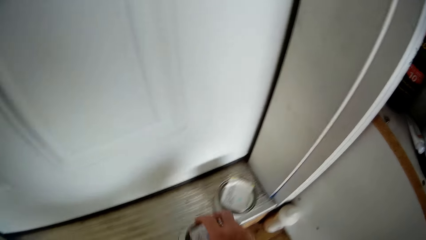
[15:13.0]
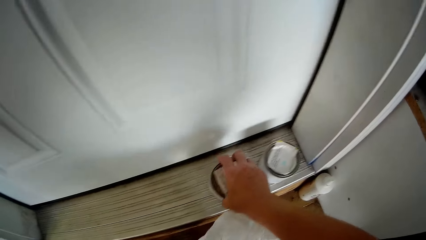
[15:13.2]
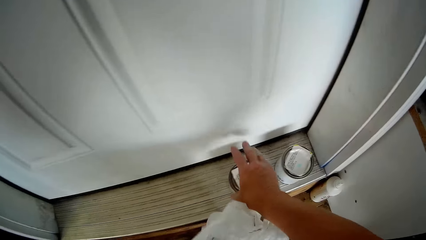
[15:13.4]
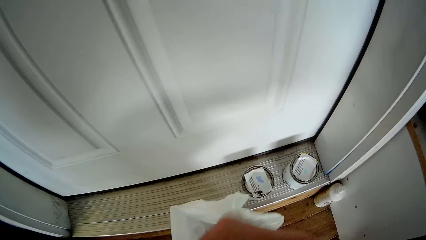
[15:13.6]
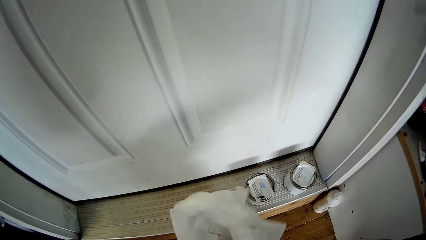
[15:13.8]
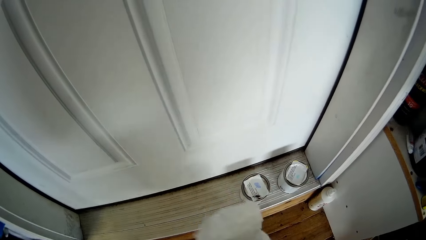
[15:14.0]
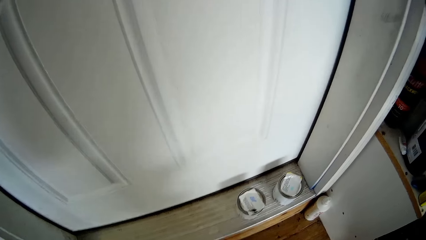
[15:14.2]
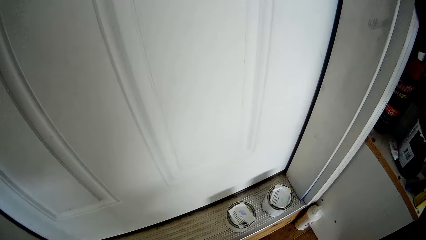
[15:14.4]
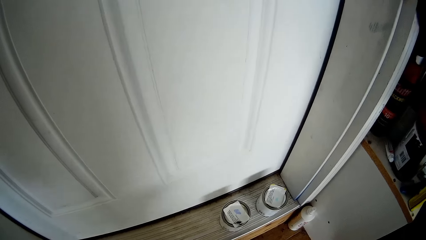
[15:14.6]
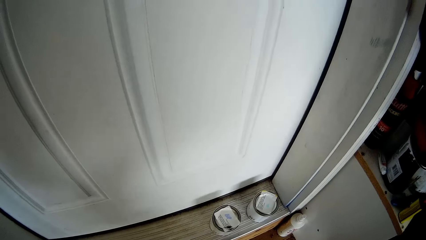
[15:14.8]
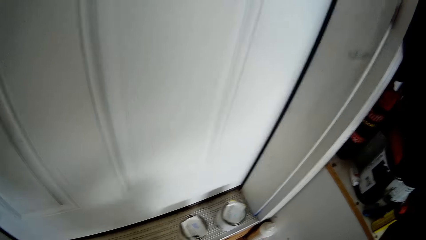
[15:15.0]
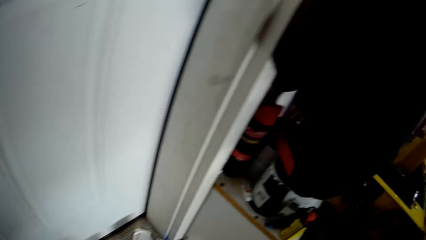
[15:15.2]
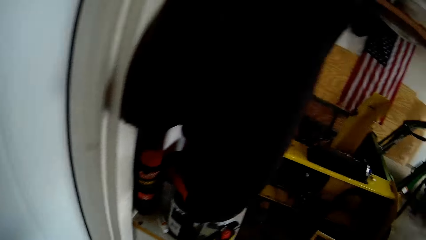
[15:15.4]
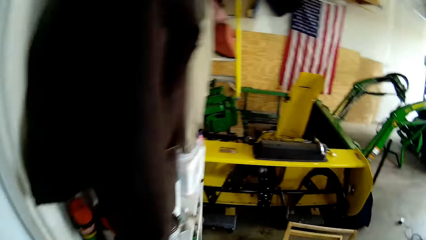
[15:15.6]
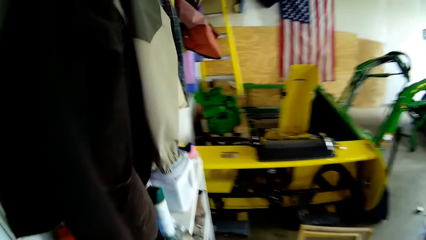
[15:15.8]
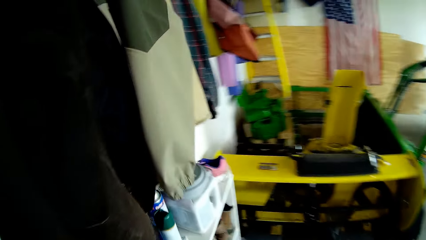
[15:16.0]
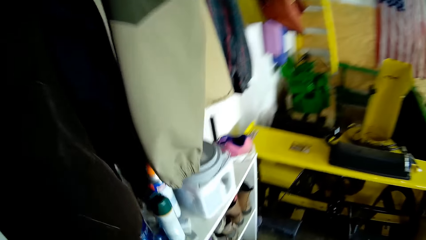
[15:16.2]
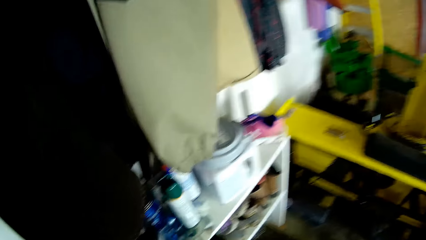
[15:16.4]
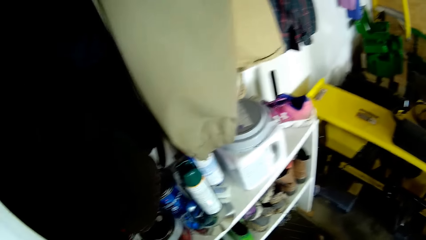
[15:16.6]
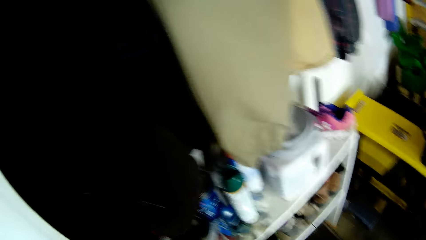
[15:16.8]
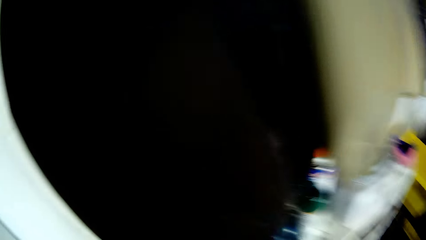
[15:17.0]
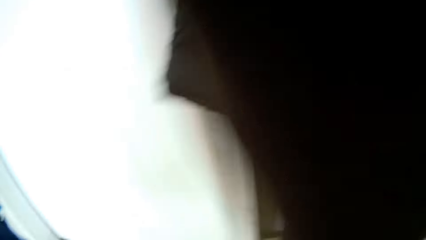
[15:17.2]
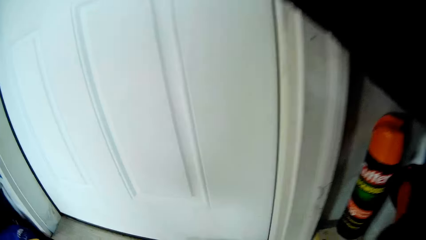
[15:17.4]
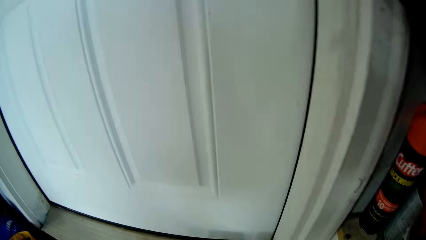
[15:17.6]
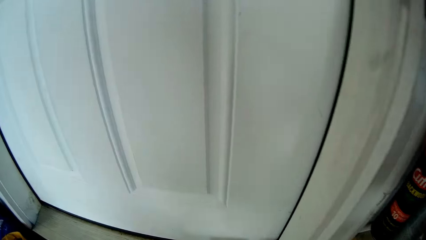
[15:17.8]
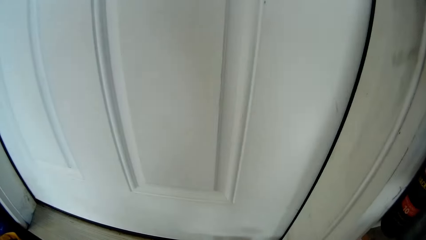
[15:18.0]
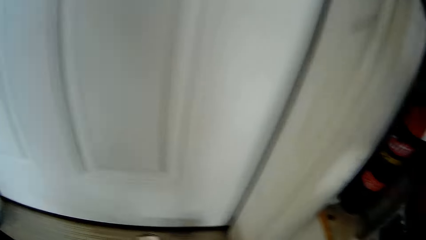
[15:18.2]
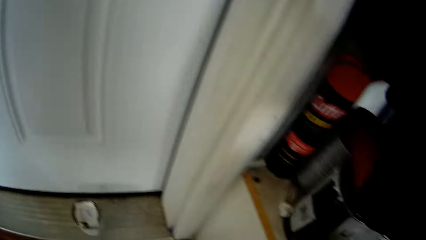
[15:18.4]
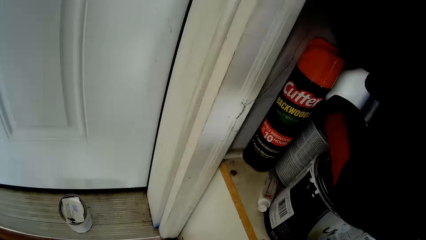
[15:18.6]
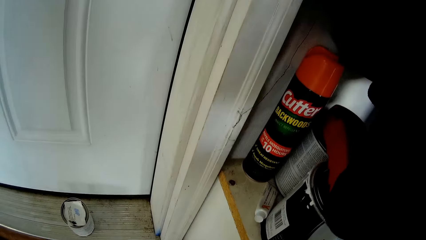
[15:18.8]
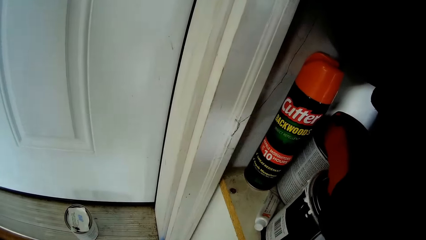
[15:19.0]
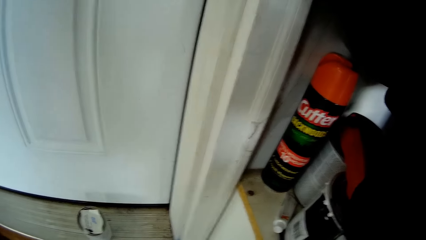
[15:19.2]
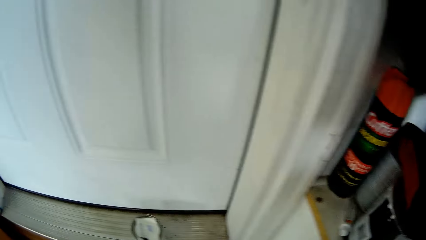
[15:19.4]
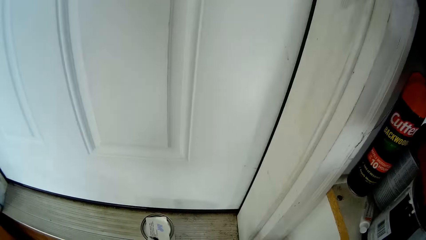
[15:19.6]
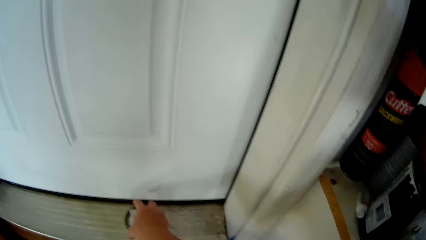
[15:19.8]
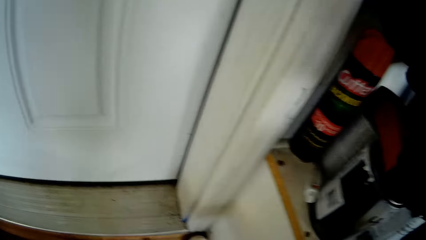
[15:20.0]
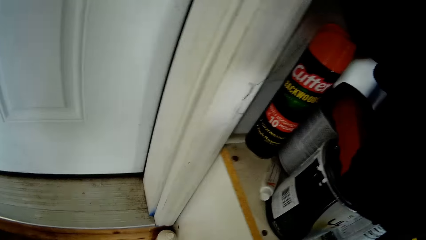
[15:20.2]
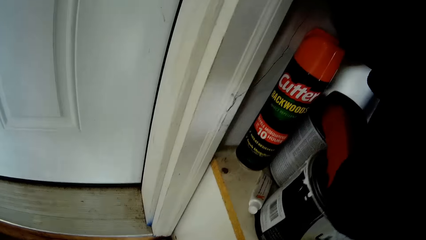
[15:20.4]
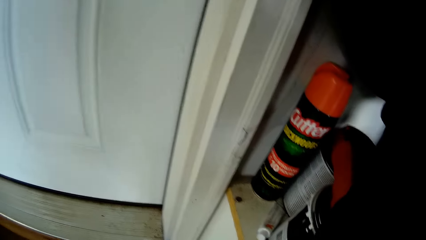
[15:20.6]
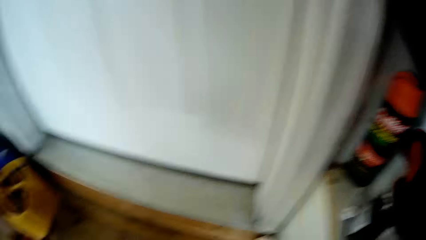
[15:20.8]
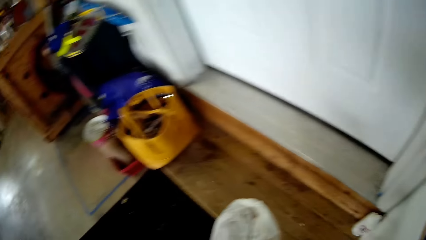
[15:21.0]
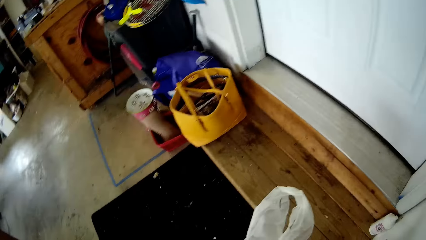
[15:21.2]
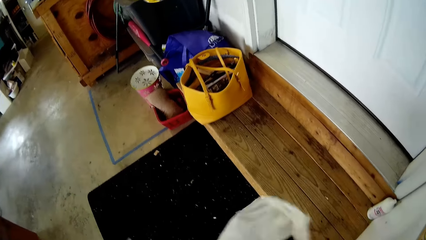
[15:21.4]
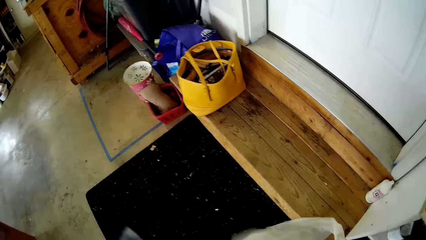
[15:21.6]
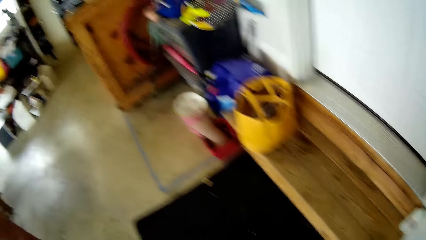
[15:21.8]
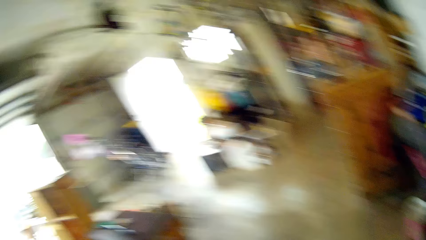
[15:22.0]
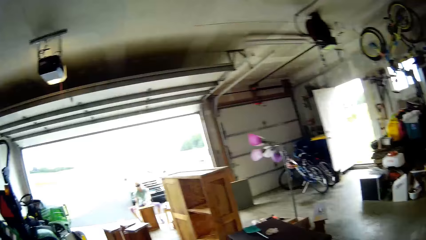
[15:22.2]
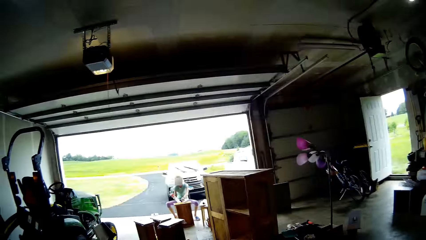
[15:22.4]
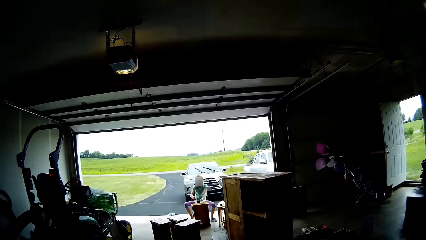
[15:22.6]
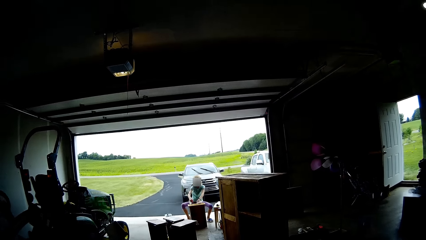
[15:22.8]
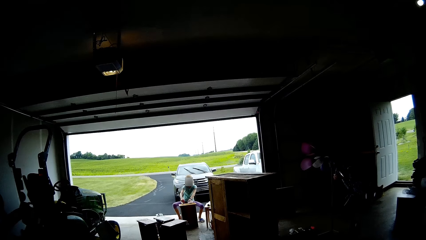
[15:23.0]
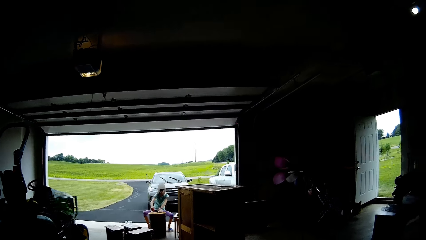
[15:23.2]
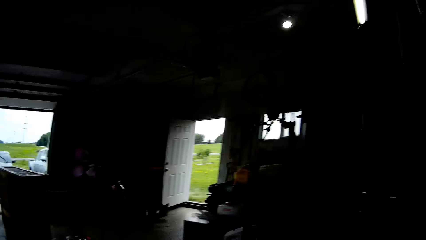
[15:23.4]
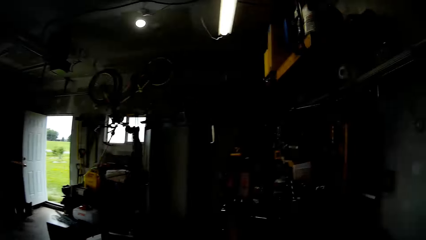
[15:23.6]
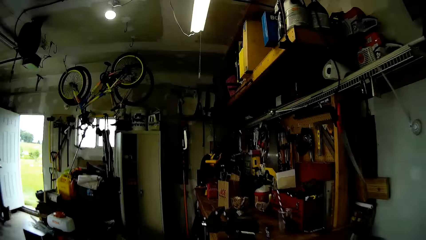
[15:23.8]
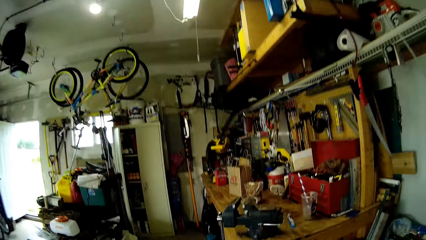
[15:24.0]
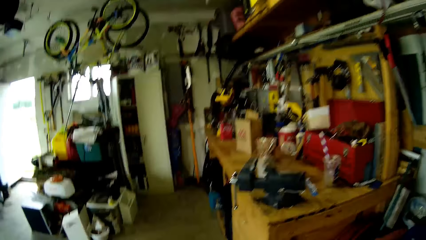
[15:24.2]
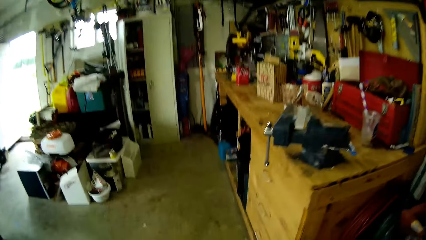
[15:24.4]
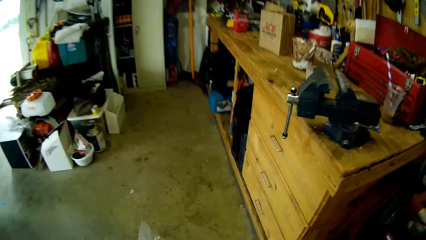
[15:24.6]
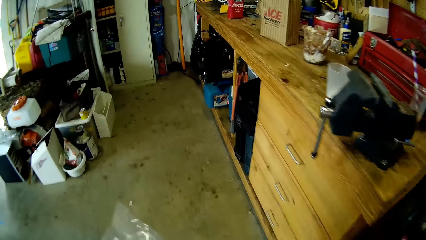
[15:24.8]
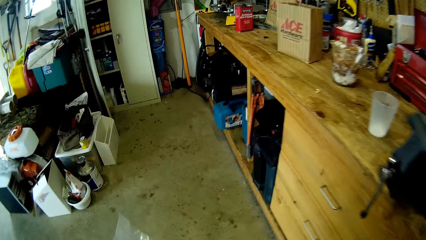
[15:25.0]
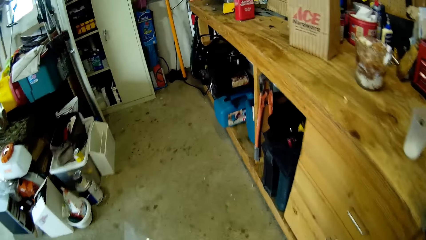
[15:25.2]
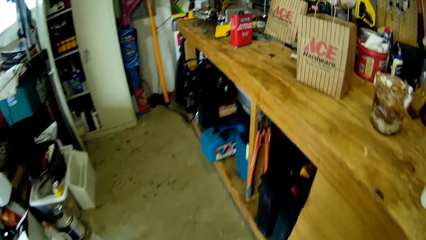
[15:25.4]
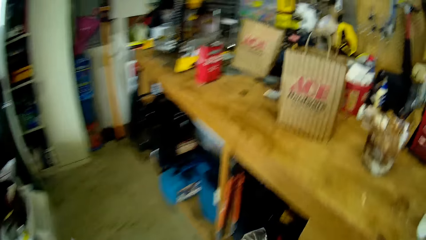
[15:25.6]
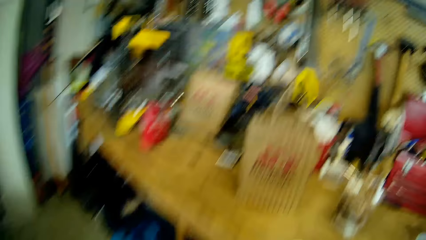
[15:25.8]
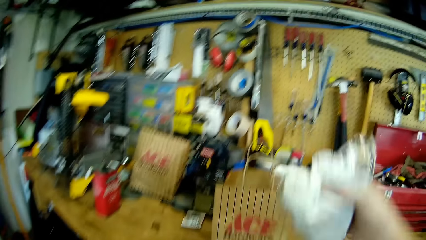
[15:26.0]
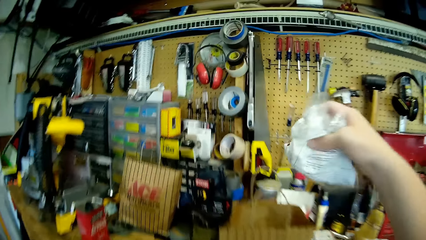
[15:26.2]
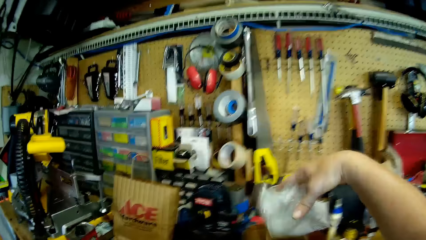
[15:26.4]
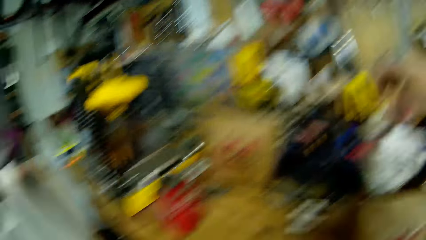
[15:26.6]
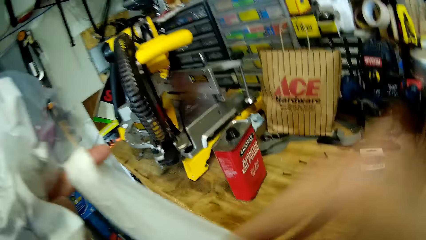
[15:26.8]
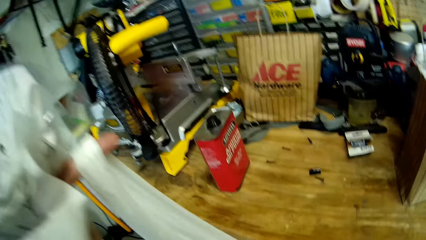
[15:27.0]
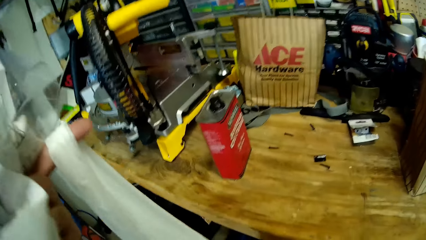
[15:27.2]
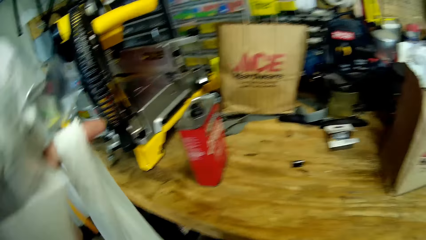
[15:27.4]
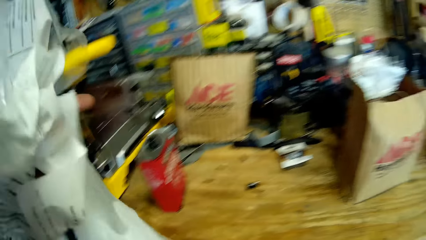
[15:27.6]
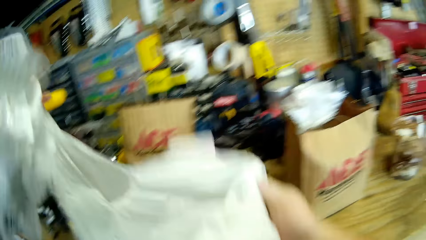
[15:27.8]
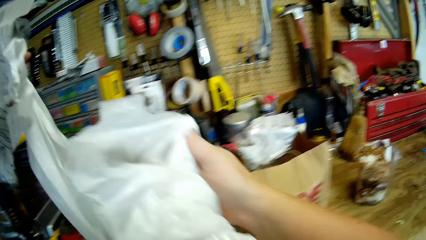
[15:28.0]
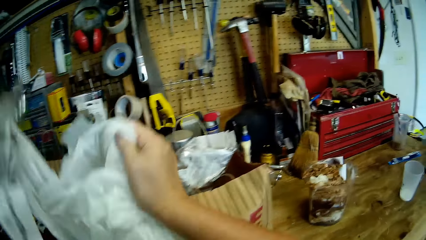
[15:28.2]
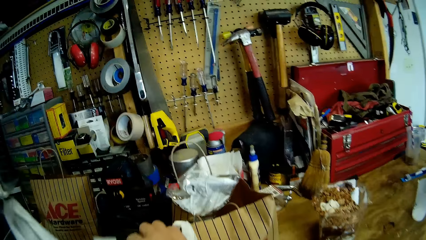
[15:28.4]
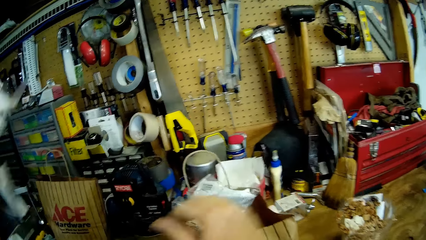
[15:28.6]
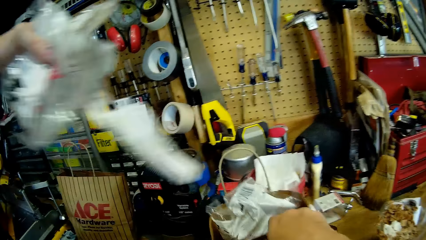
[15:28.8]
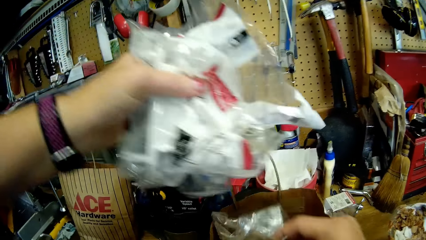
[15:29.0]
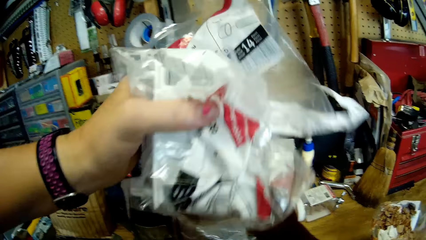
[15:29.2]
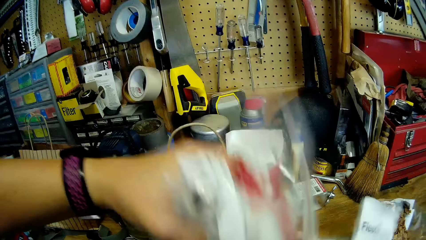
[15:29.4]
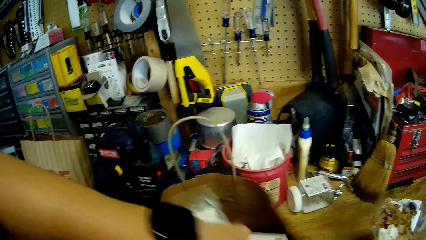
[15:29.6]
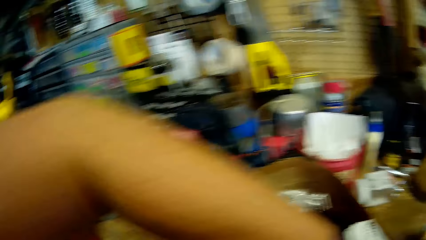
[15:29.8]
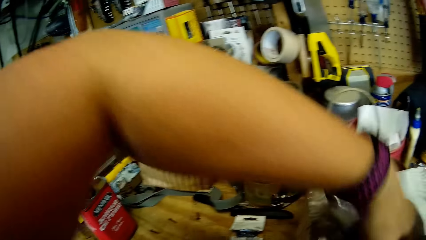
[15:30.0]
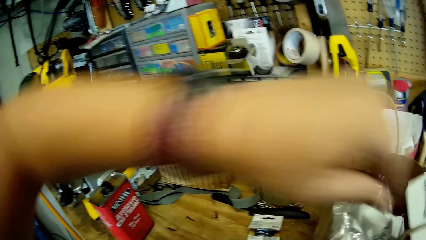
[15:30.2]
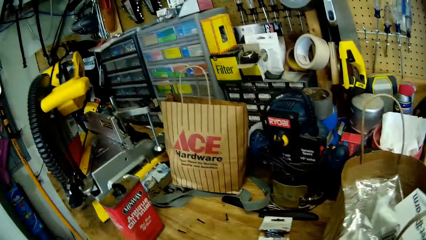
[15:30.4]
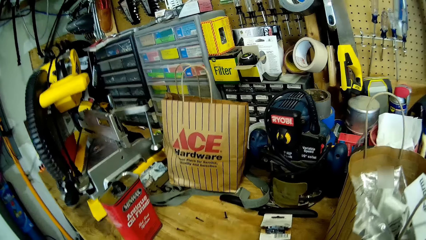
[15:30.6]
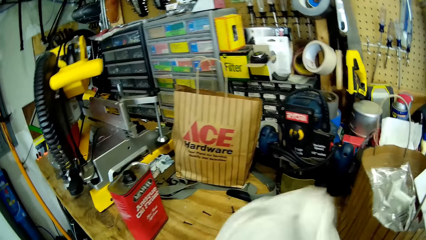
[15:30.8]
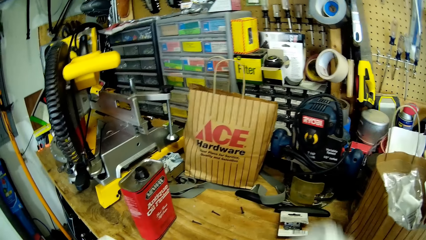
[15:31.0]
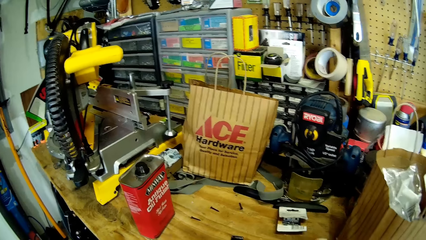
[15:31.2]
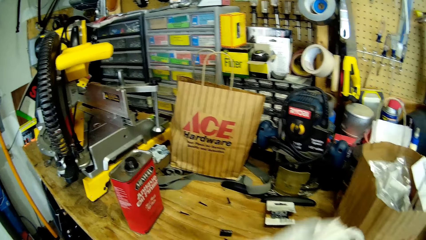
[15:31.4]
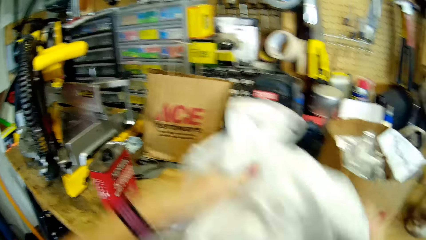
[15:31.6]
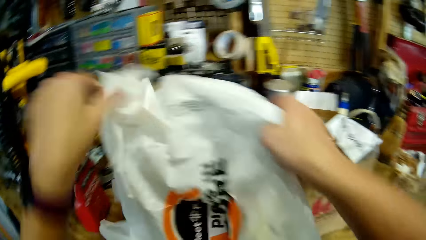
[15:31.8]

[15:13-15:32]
The camera wearer puts another tin on the floor. They put a hand in the paper bag. They look around. They walk around. They put the container down. They take the tins on the floor. They put the tins in the paper bag. They lift the polythene paper. They step forward. They look around. They walk around. They put the paper on the table. They put the polythene paper in a shopping bag. They put the polythene paper on the table. They take more polythene papers. They put the polythene papers in the shopping bag. They lift the polythene paper.
